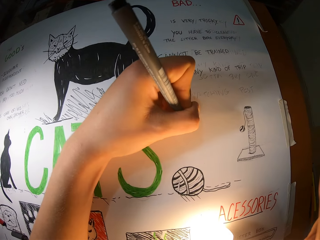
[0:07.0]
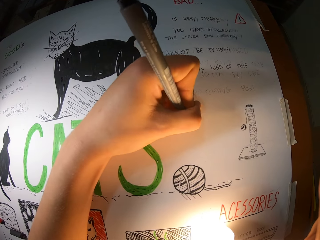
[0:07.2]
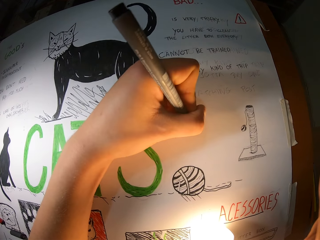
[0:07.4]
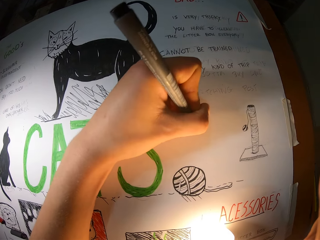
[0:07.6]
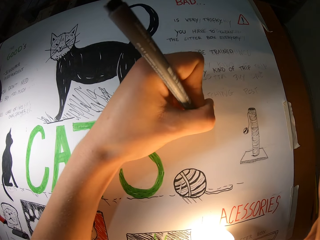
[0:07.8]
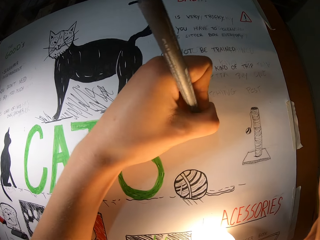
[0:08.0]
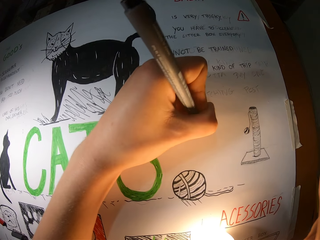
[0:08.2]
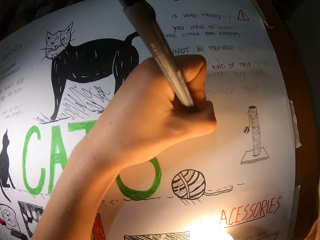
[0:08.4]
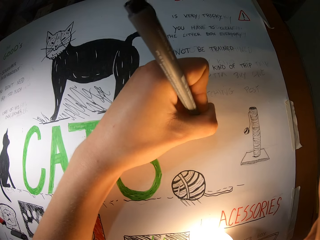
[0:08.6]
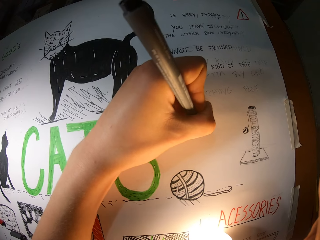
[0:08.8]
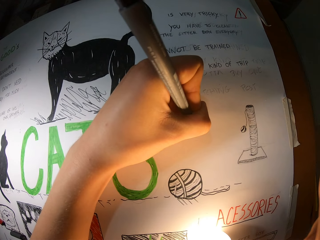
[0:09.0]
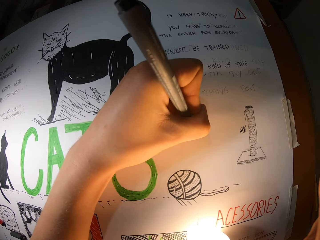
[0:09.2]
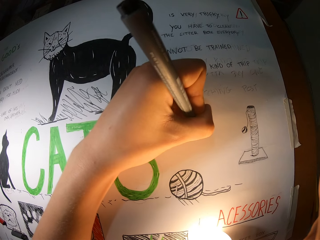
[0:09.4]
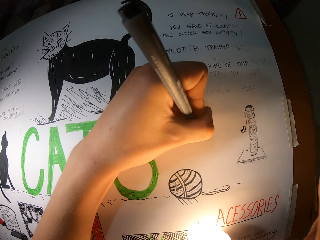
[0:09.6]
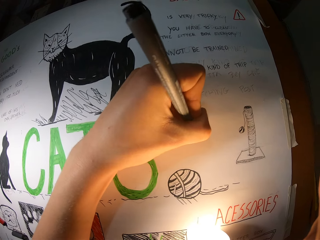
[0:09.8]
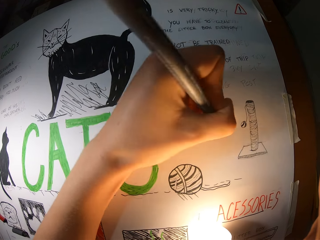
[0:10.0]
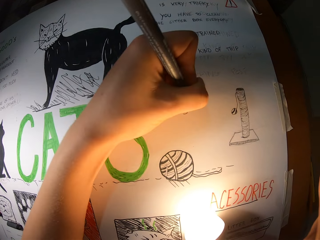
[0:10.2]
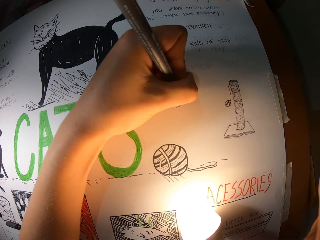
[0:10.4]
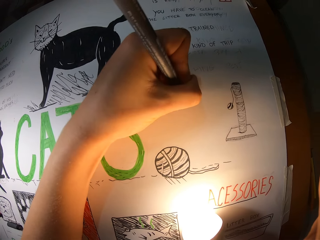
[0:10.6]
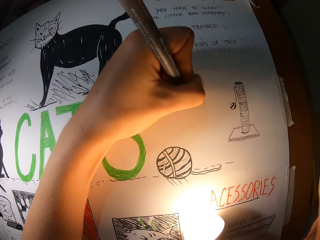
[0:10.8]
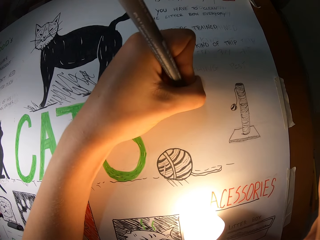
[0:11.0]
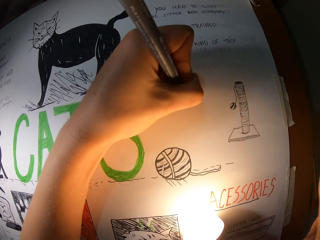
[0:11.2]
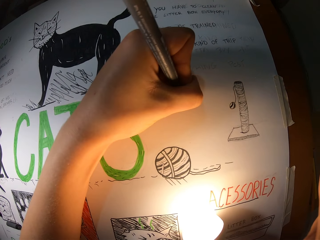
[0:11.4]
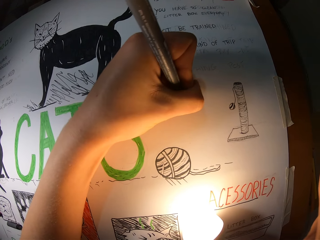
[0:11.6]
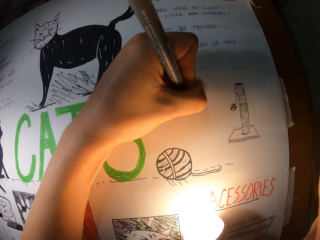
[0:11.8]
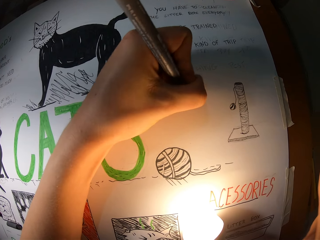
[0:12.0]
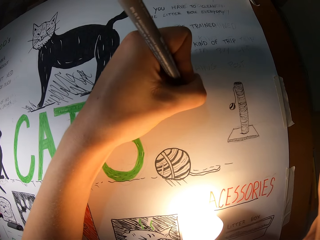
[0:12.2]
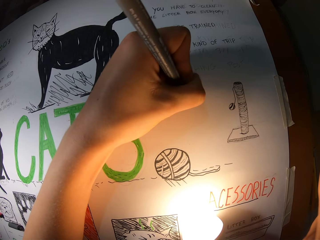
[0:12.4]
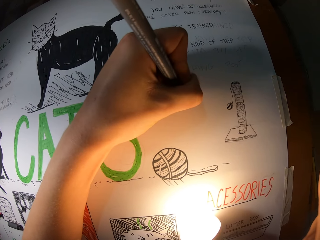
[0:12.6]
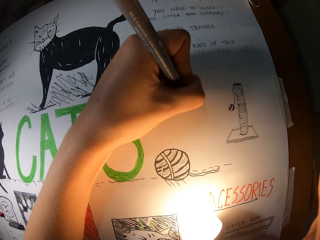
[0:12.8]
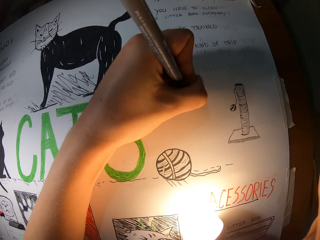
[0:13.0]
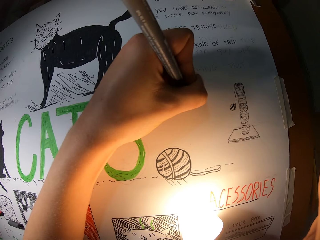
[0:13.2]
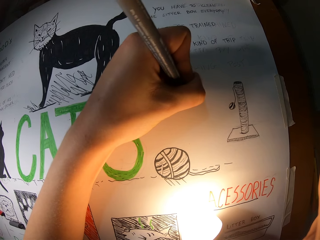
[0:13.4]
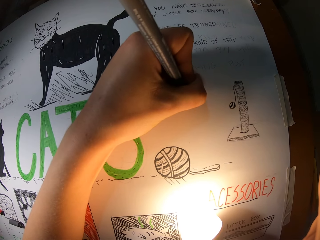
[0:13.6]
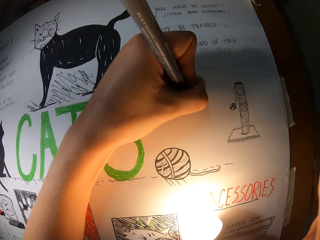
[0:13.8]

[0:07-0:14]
The camera wearer writes on the drawing sheet with the marker pen in her left hand.

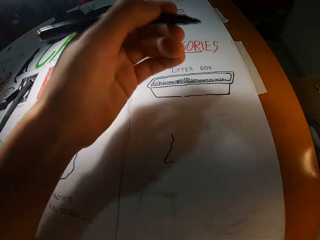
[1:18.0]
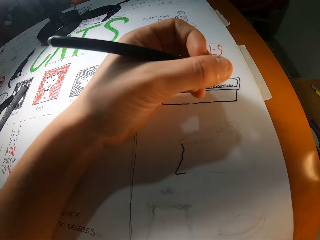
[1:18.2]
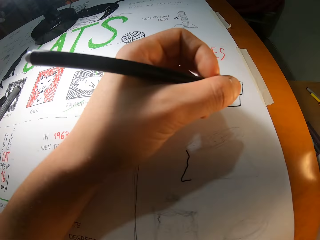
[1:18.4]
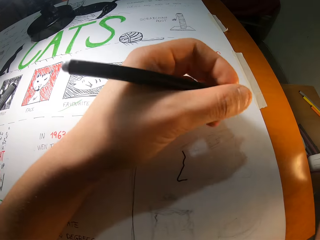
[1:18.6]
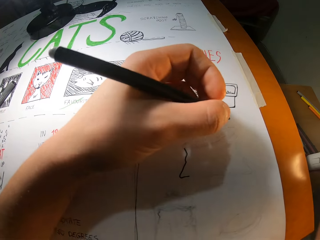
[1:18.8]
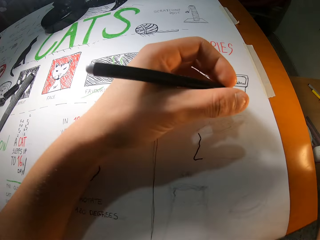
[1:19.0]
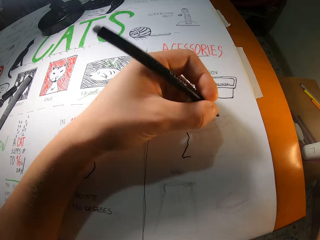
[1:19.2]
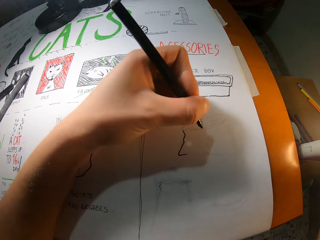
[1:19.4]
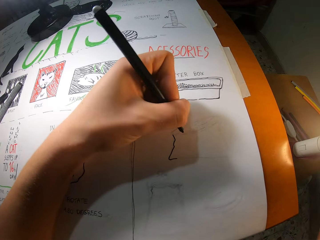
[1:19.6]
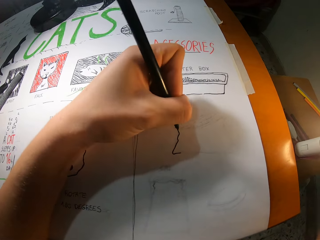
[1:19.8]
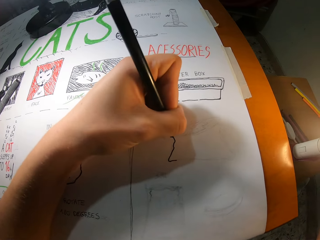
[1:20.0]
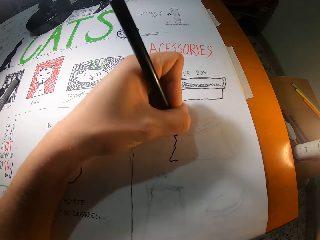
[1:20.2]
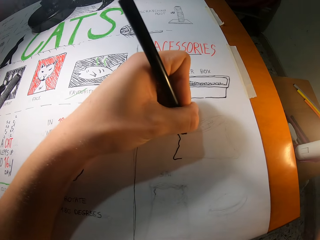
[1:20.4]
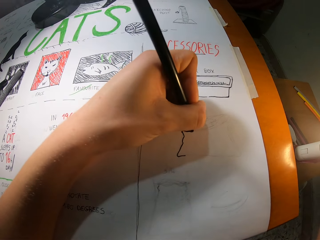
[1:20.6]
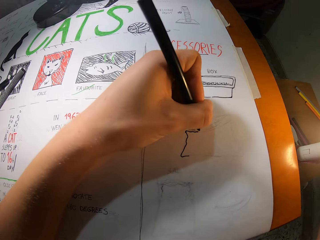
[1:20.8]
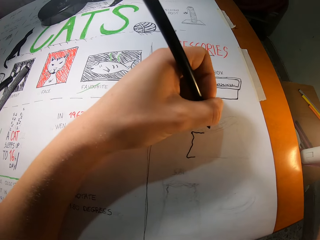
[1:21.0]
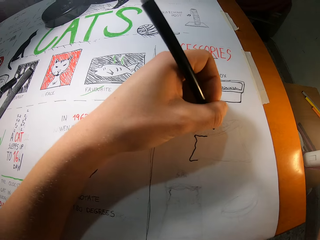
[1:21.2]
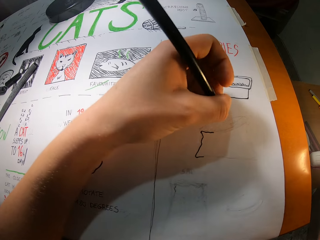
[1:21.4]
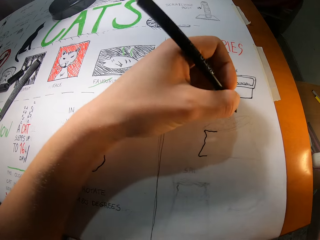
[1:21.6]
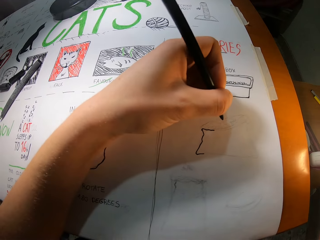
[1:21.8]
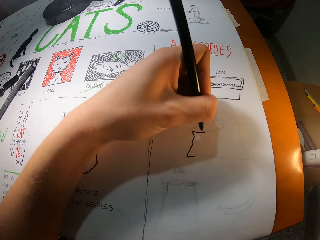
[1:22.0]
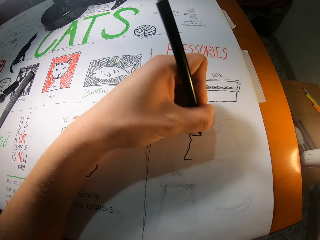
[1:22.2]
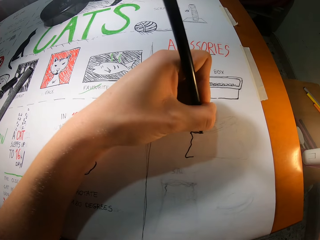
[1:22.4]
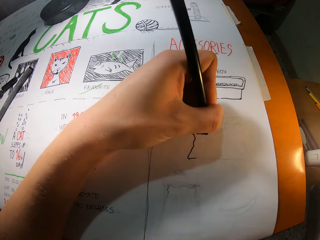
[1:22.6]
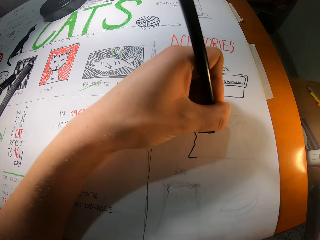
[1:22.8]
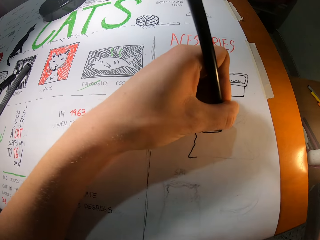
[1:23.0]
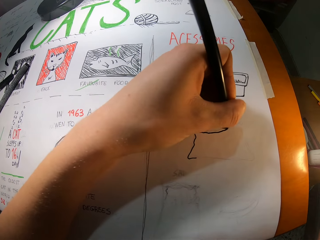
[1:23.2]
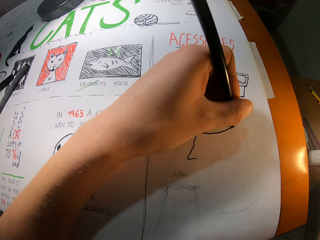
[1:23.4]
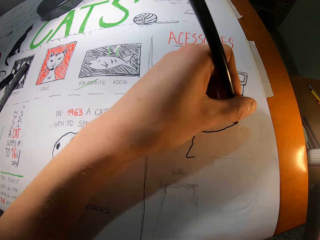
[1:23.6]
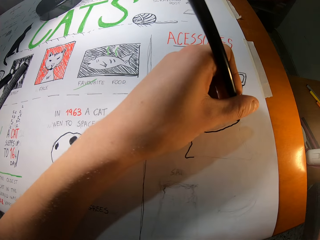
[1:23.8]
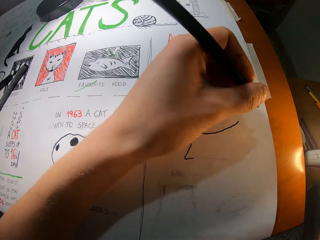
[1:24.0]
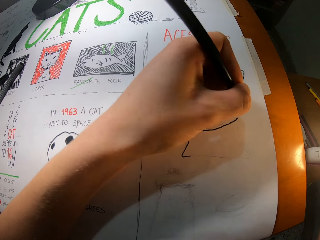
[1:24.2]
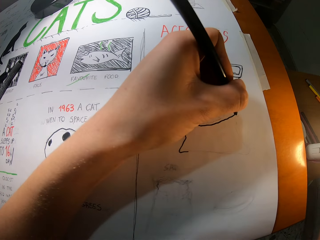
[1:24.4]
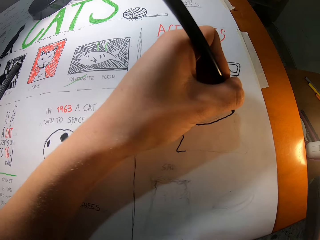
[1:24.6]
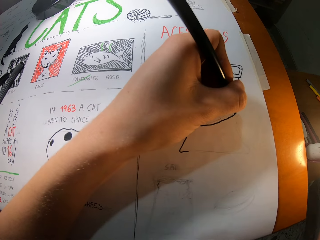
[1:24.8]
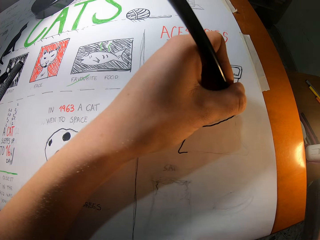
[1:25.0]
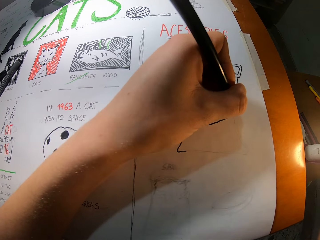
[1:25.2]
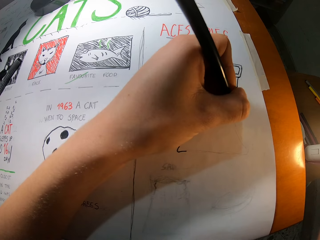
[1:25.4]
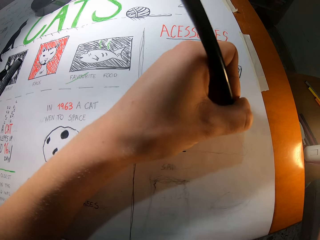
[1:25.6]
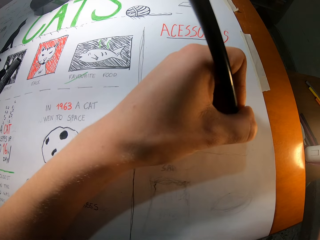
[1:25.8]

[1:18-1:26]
The camera wearer draws on the drawing sheet with the black marker pen in her left hand.

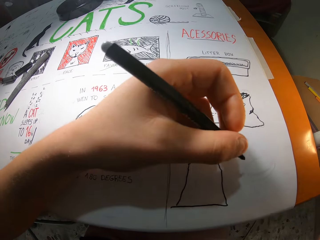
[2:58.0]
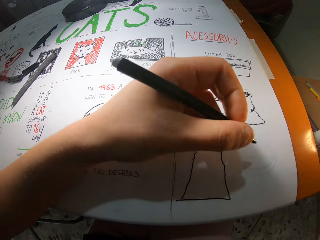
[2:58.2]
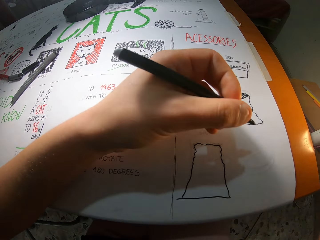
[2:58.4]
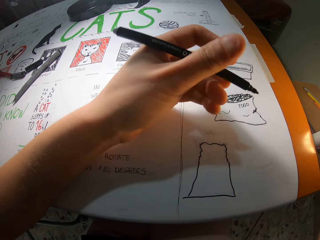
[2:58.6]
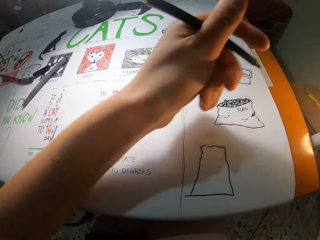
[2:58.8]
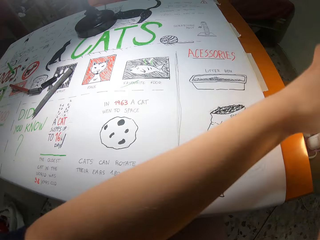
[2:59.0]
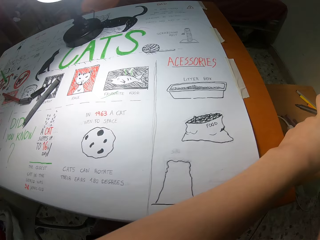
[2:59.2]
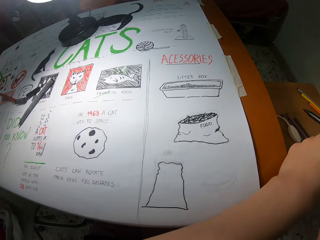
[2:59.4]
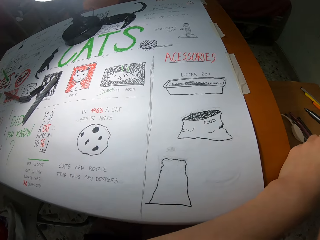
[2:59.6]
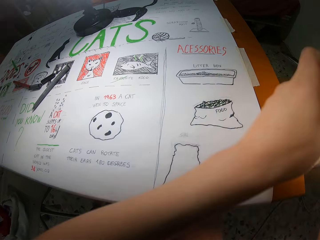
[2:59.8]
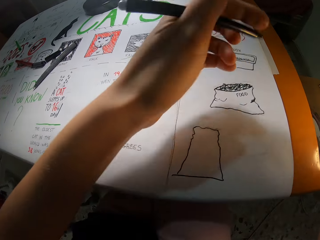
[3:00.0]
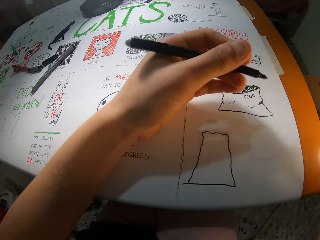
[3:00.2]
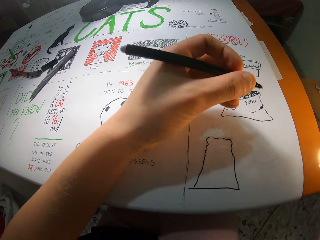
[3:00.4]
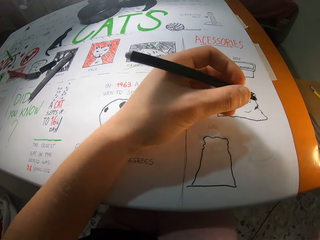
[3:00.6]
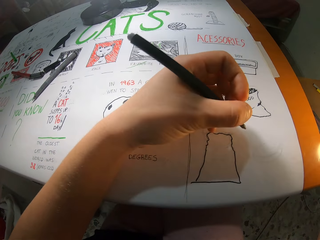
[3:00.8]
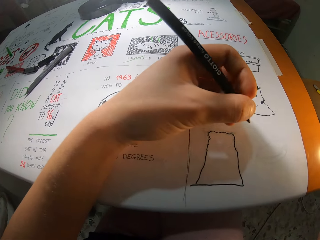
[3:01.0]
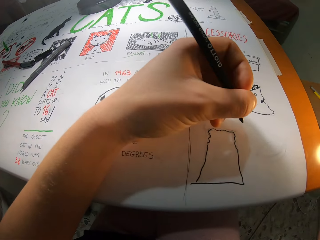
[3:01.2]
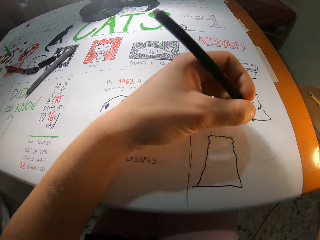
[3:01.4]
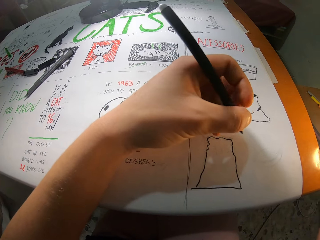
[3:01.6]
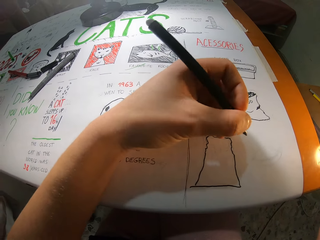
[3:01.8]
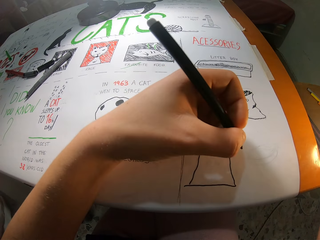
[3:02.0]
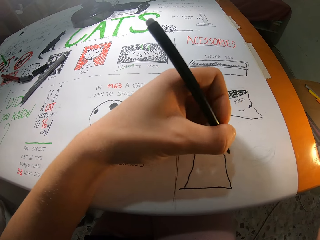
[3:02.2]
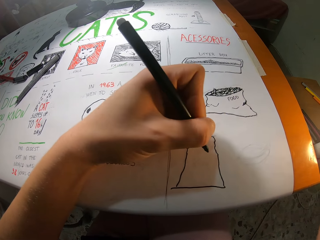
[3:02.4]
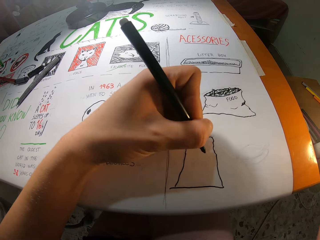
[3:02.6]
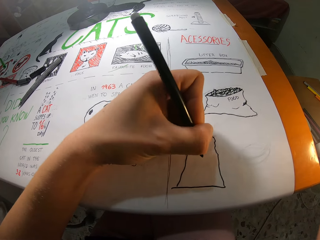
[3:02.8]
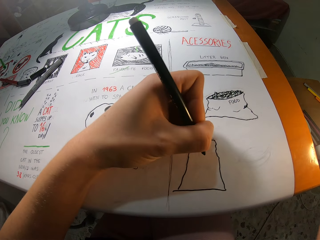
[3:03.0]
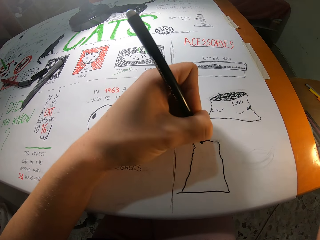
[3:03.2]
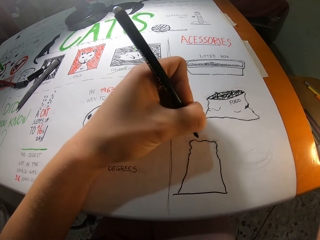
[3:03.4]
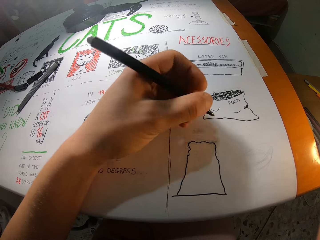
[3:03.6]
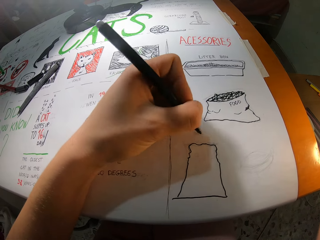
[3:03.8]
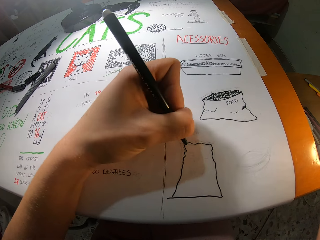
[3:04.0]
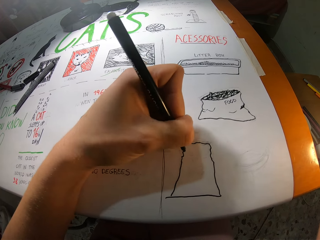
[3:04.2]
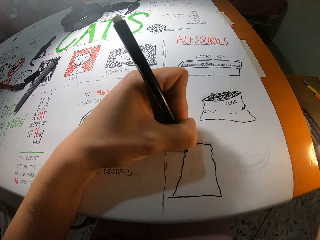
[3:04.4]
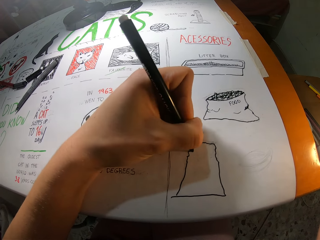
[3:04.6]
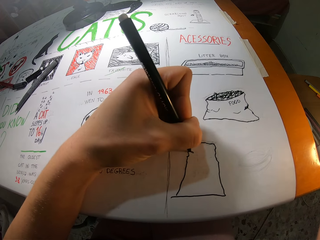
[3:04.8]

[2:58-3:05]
The camera wearer adjusts the position of the lamp. She hovers her left hand above the dresser beside the drawing sheet. She draws on the drawing sheet with the black pen in her left hand.
